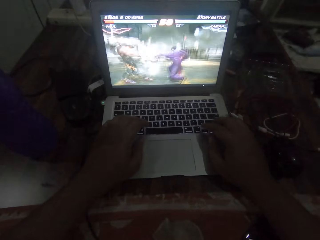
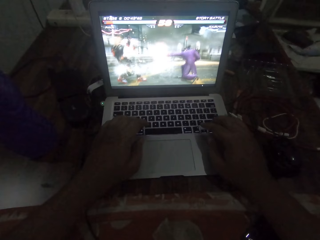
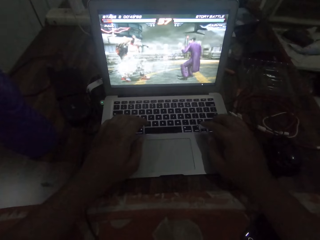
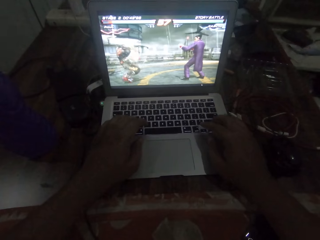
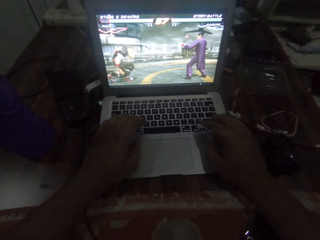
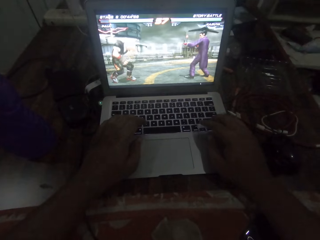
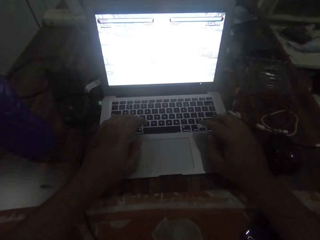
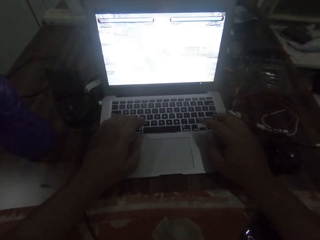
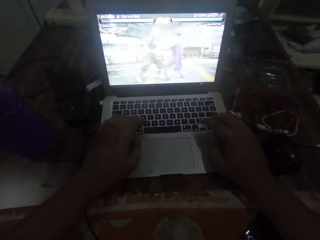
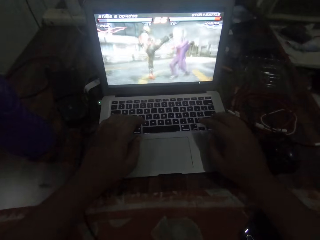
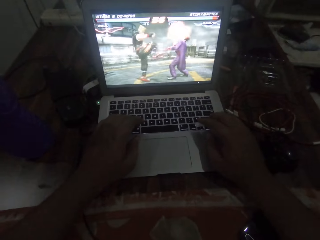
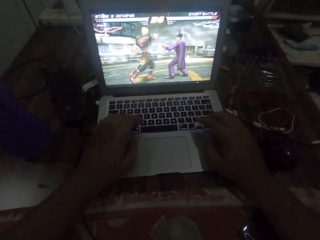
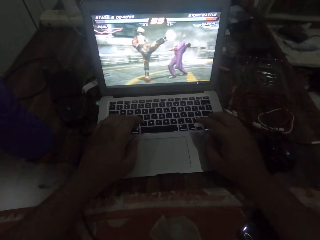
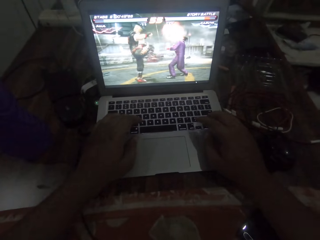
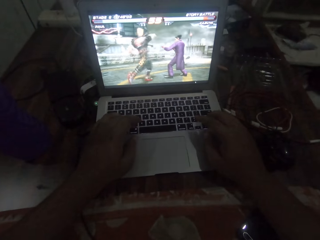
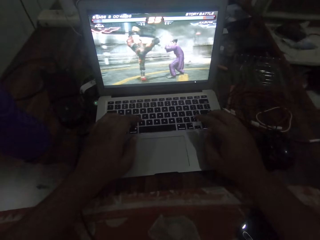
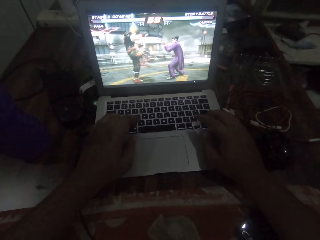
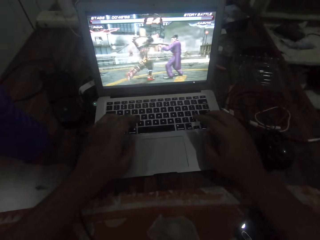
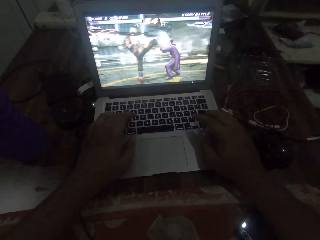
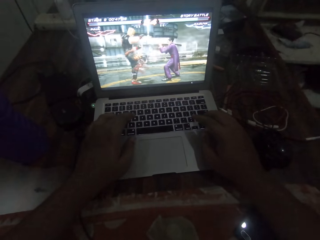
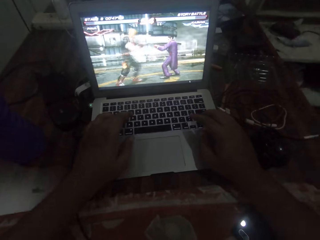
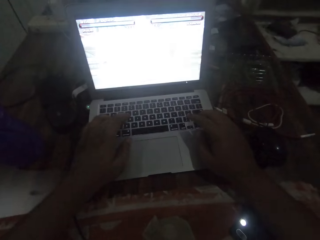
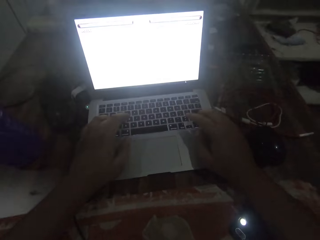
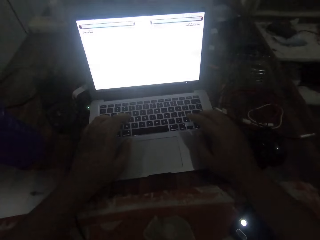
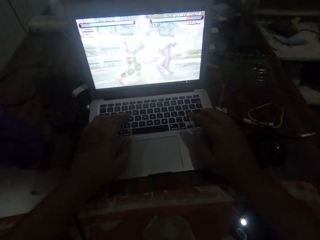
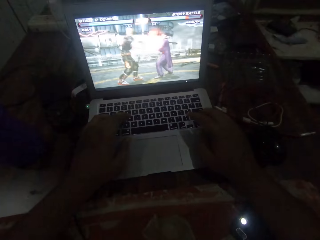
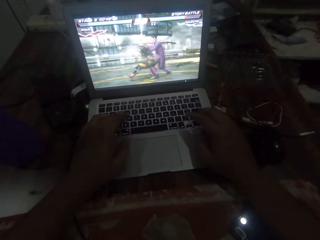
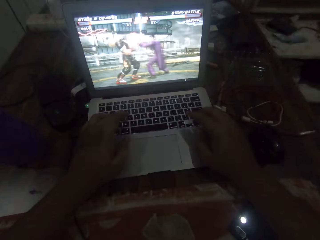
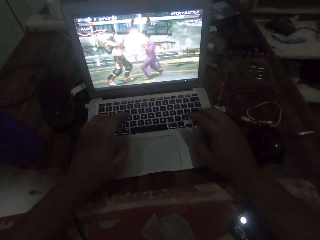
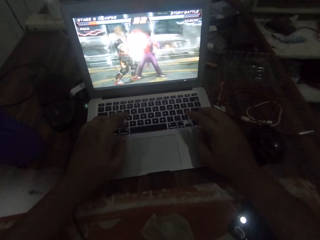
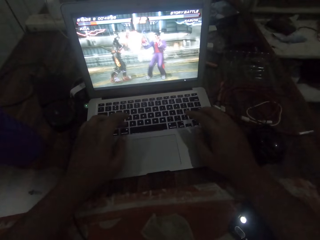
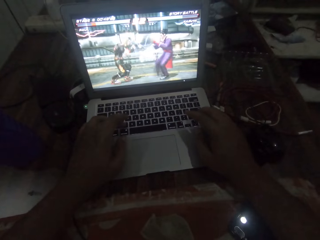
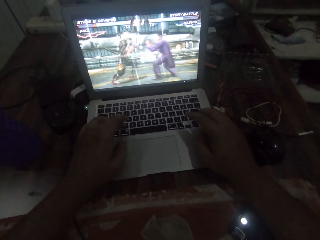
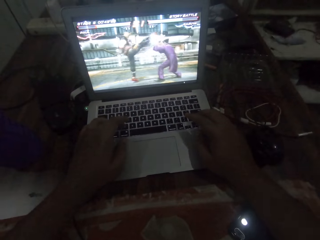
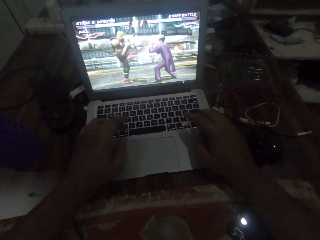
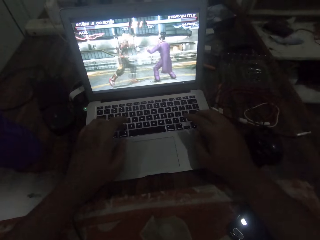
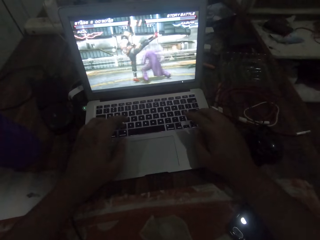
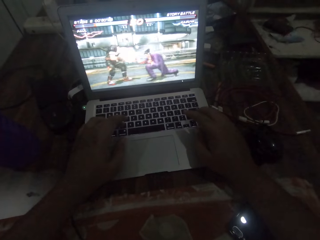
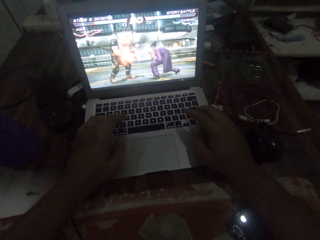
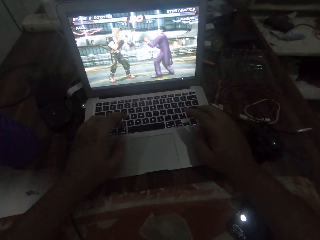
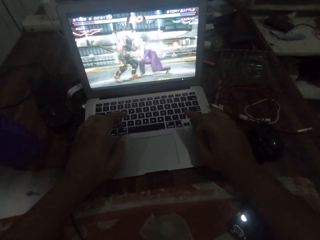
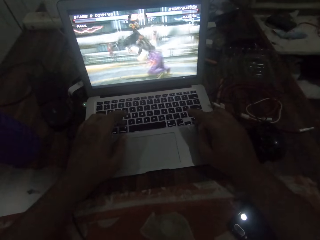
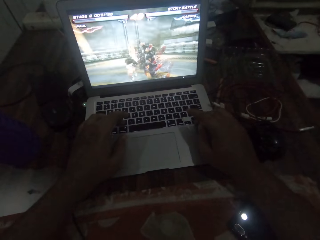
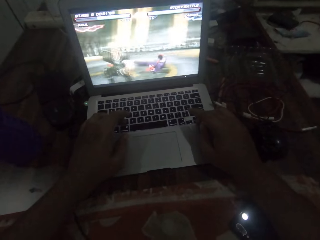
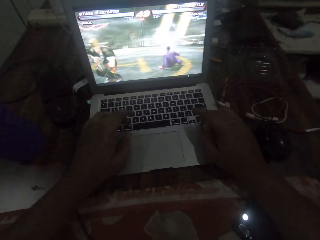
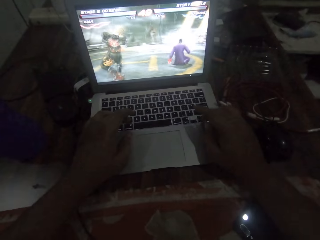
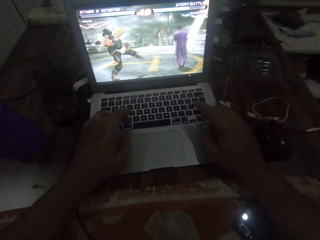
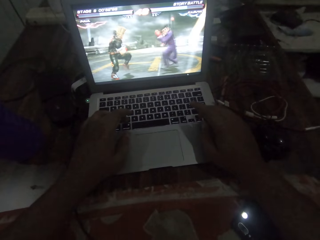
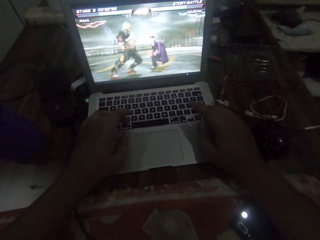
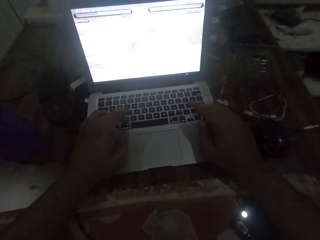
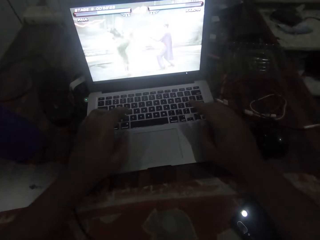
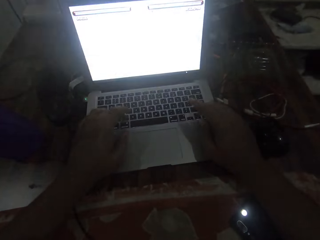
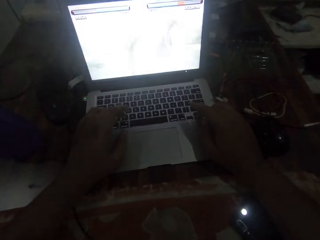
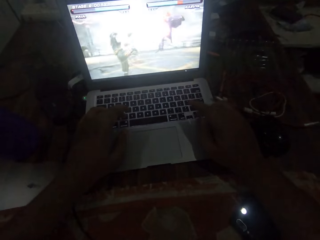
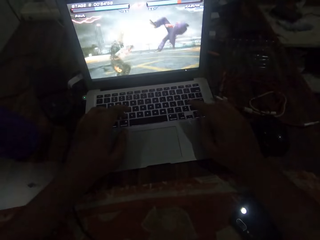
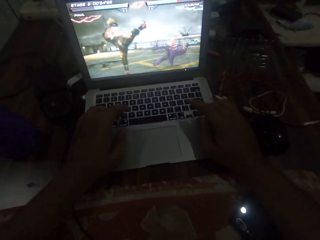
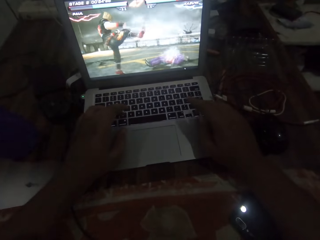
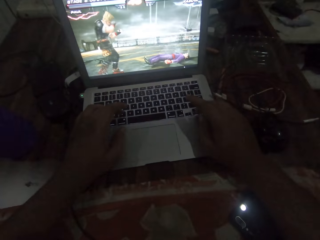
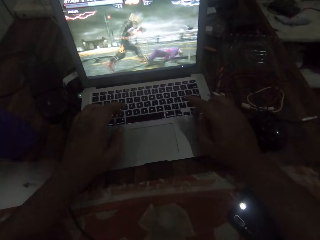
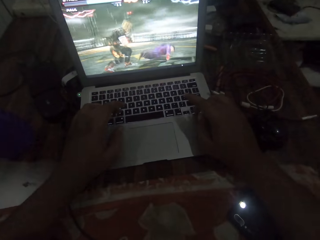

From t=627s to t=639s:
The camera wearer presses the keyboard.

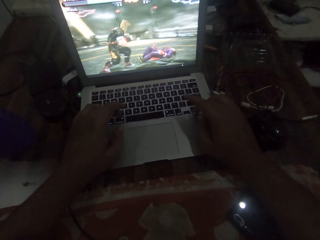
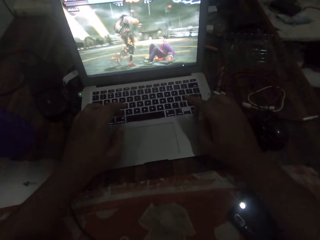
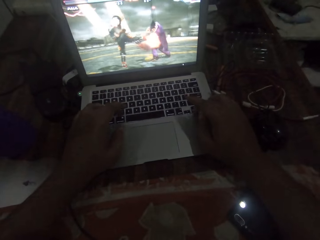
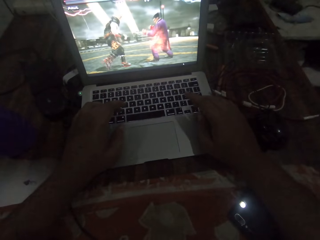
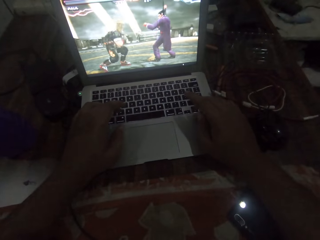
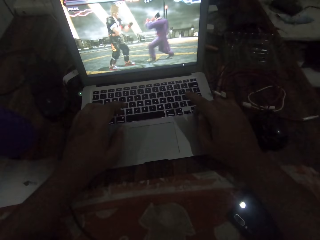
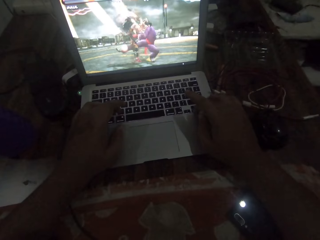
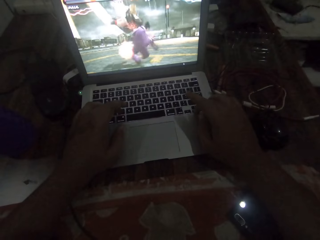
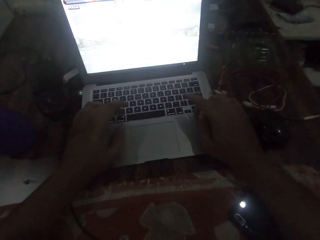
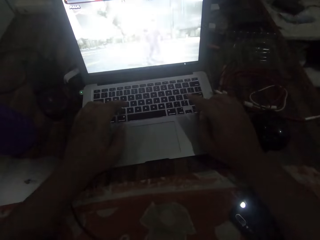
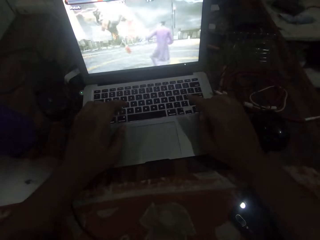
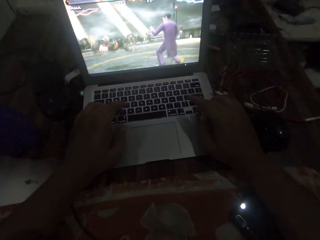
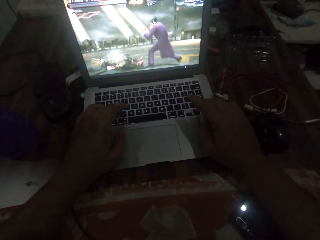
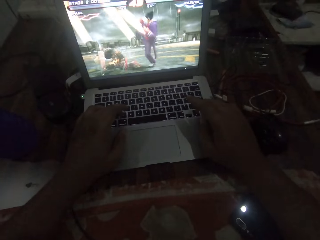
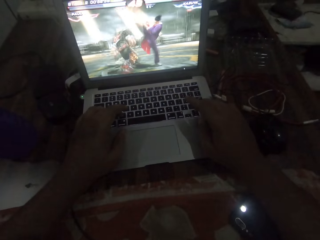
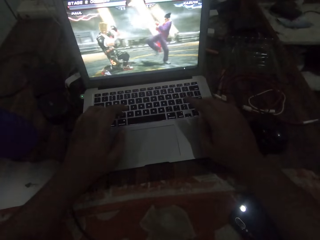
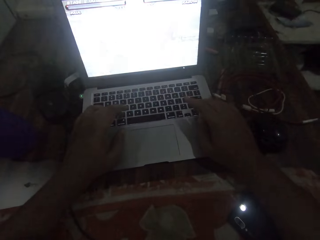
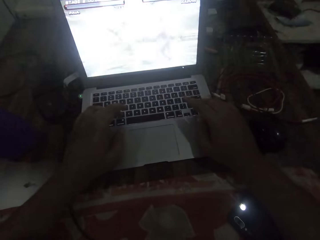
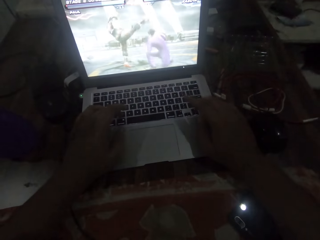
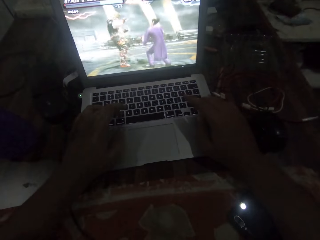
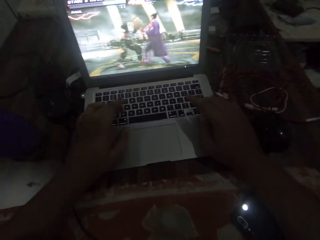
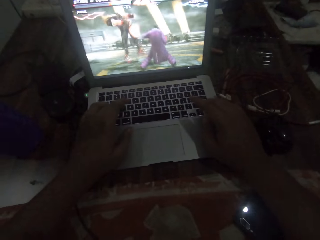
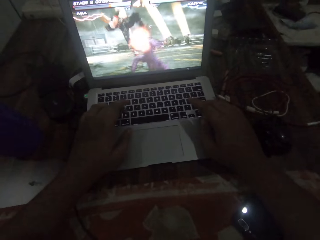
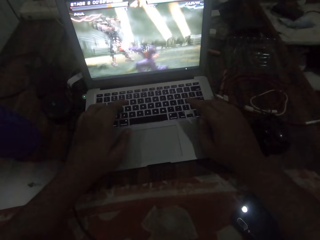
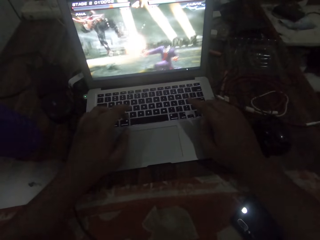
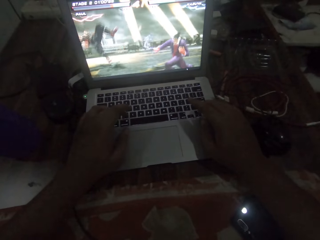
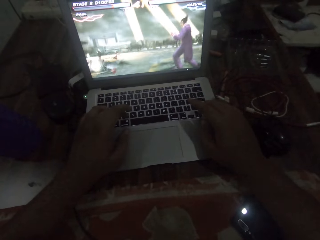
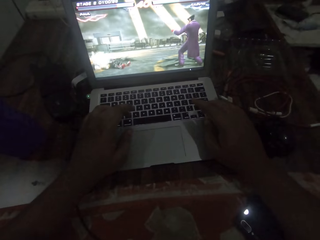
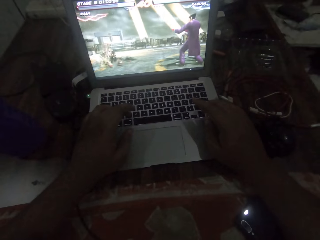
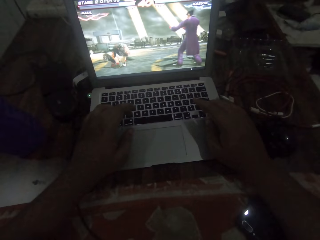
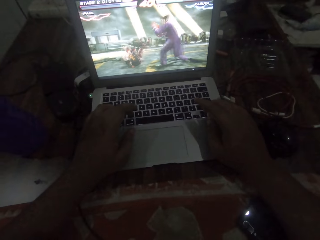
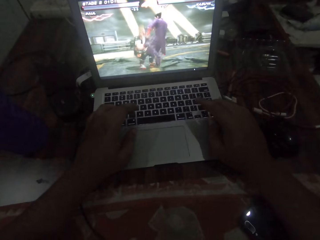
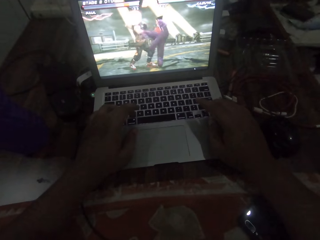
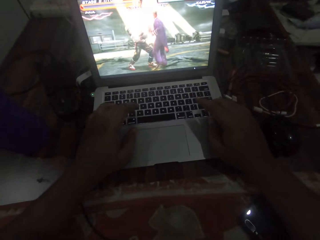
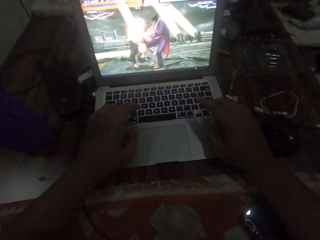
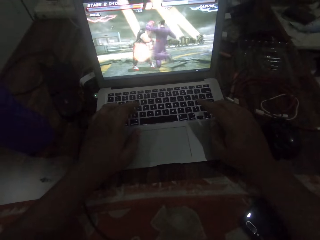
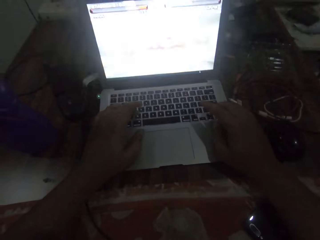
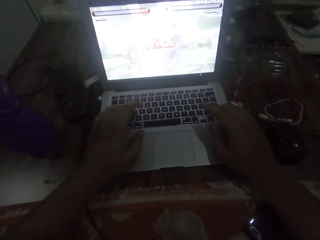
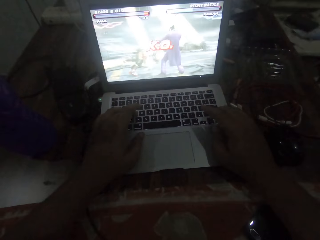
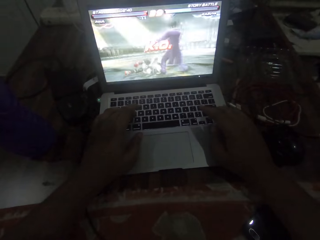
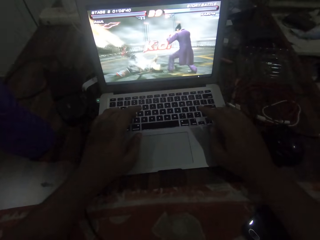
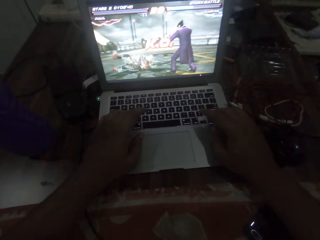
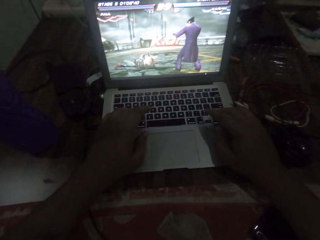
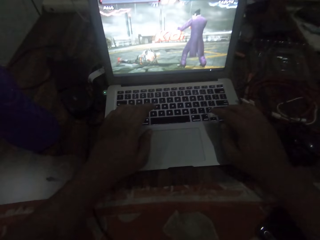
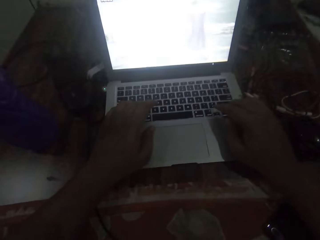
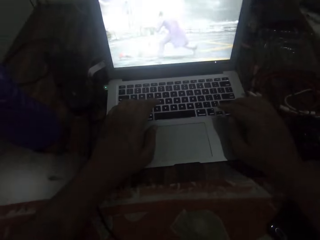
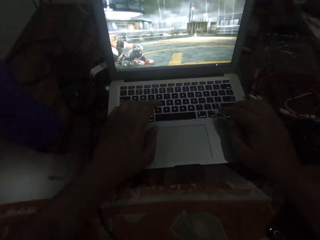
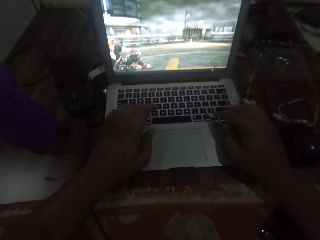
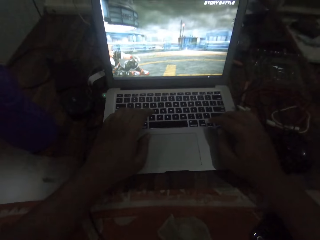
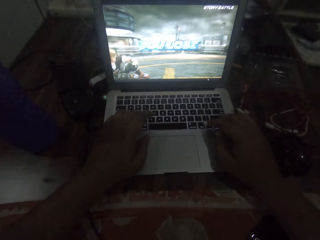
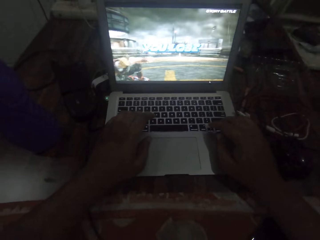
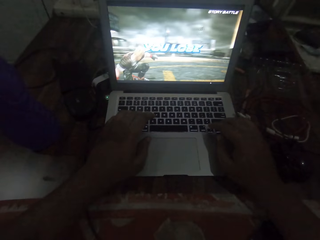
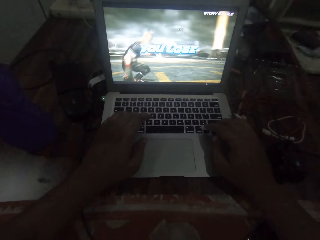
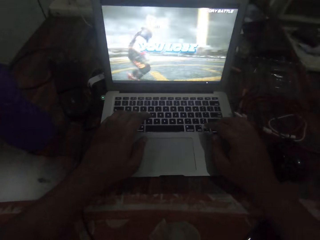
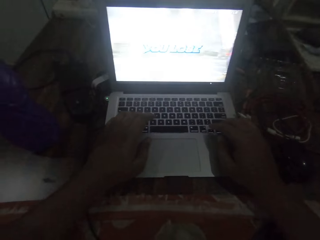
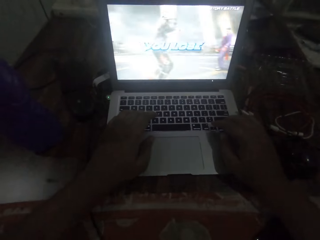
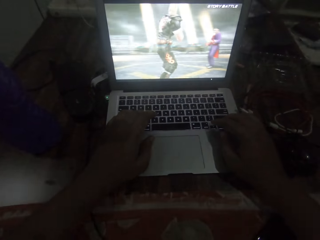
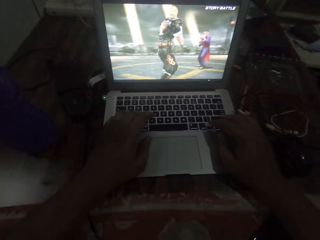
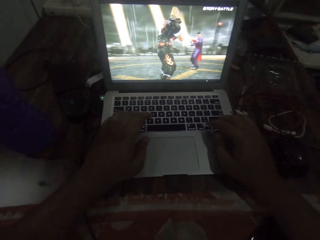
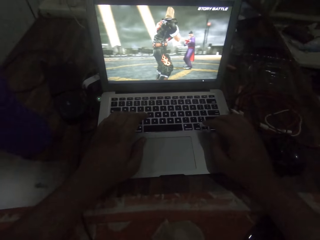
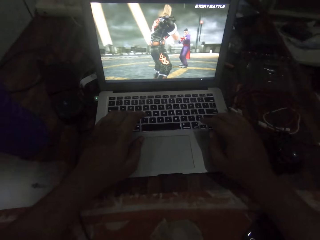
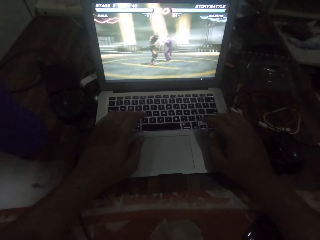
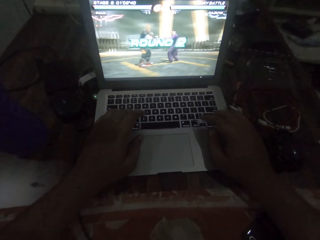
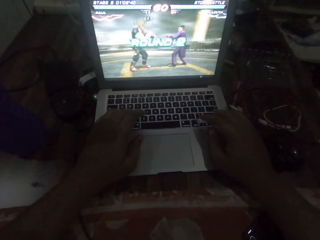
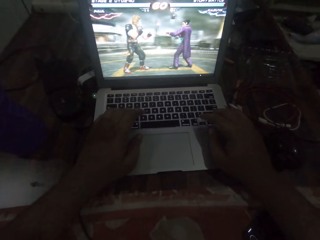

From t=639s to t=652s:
The camera wearer stops pressing the keyboard.
